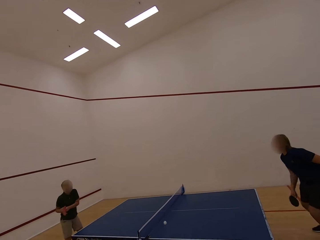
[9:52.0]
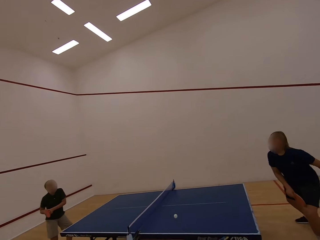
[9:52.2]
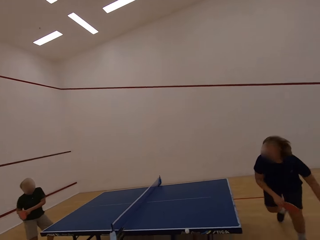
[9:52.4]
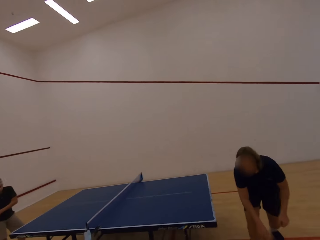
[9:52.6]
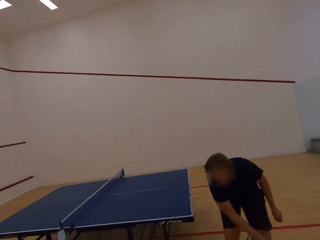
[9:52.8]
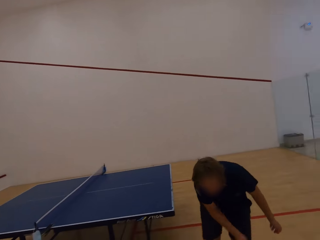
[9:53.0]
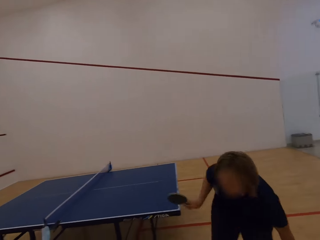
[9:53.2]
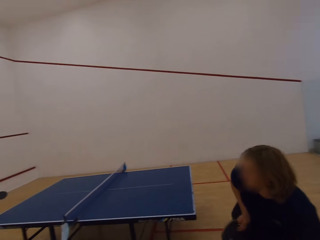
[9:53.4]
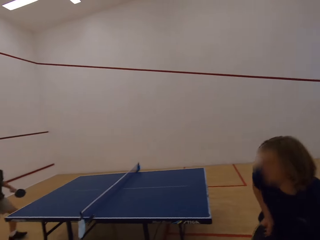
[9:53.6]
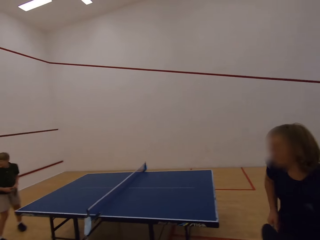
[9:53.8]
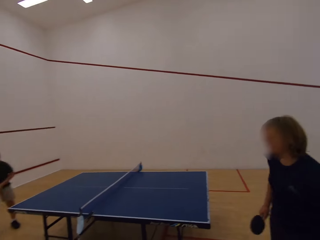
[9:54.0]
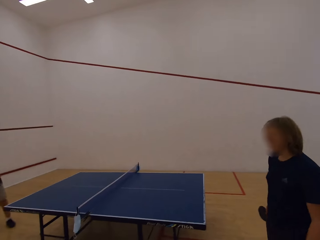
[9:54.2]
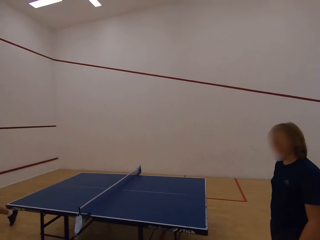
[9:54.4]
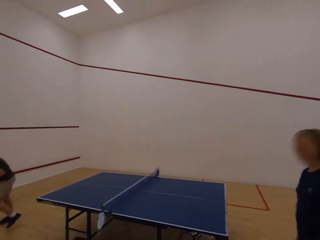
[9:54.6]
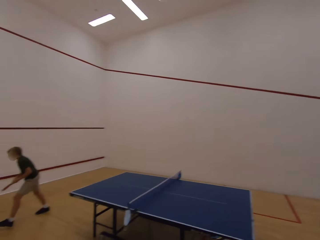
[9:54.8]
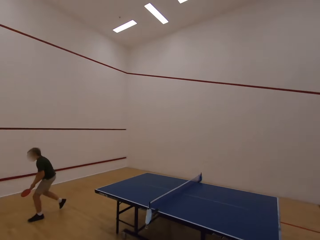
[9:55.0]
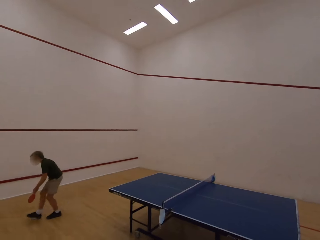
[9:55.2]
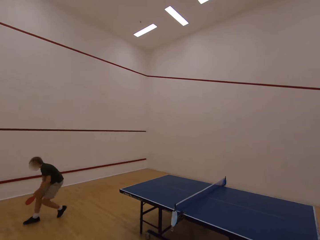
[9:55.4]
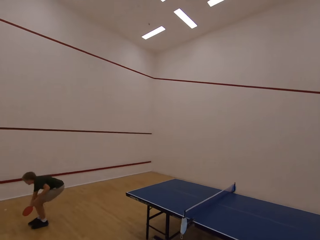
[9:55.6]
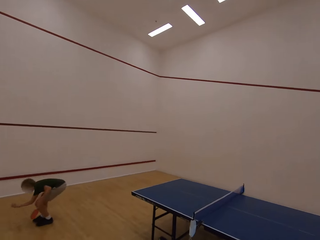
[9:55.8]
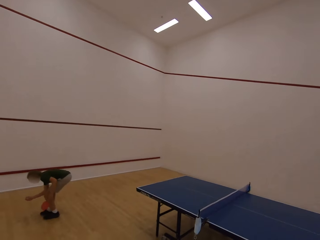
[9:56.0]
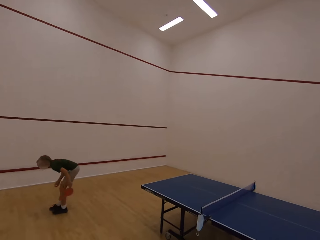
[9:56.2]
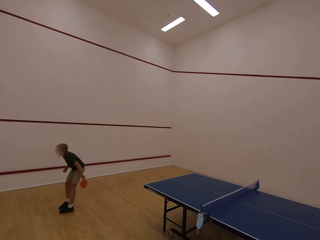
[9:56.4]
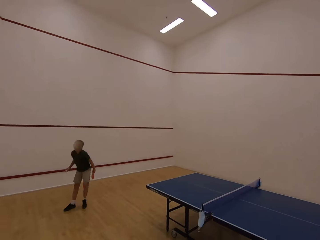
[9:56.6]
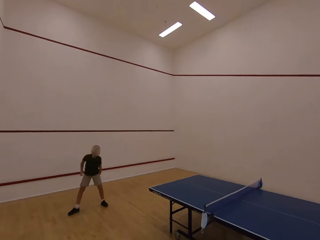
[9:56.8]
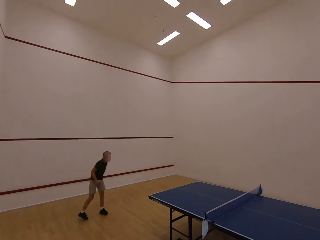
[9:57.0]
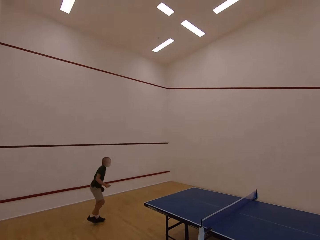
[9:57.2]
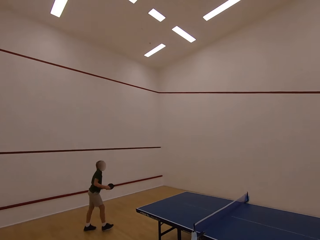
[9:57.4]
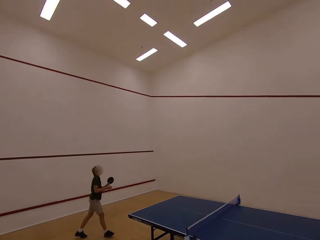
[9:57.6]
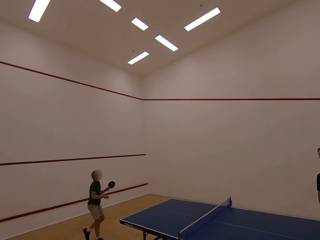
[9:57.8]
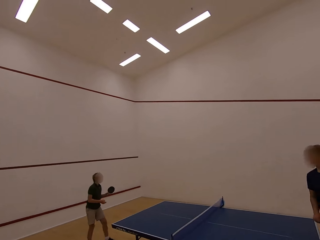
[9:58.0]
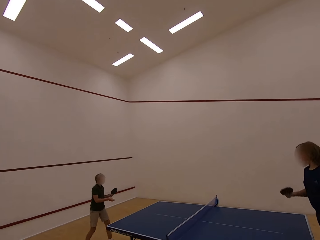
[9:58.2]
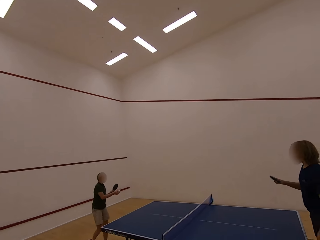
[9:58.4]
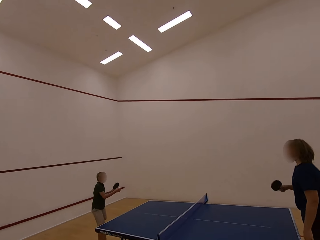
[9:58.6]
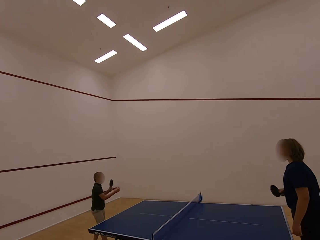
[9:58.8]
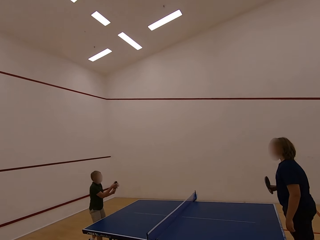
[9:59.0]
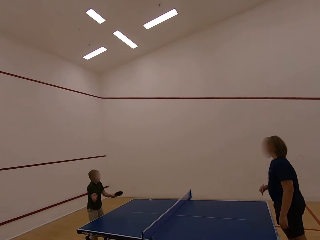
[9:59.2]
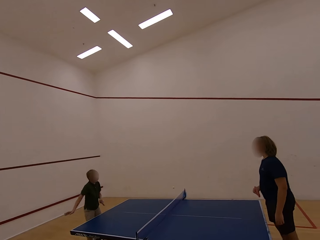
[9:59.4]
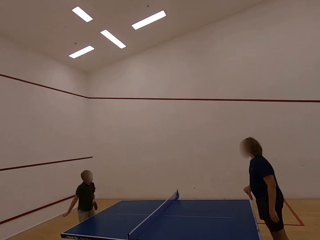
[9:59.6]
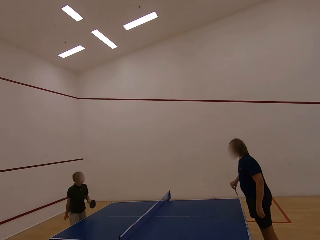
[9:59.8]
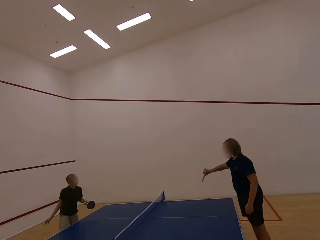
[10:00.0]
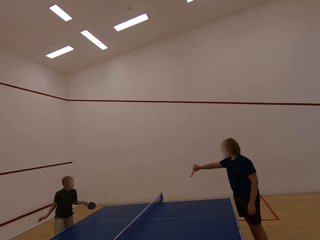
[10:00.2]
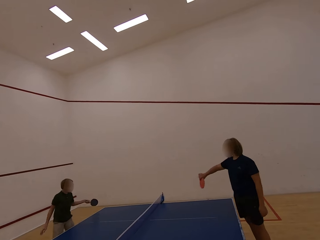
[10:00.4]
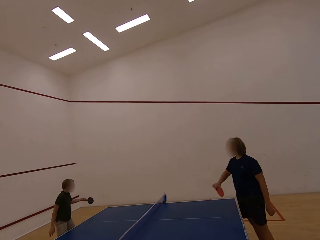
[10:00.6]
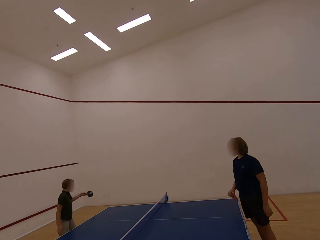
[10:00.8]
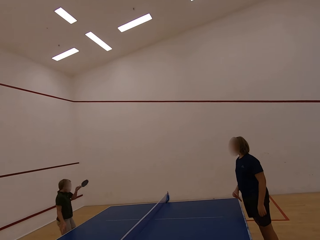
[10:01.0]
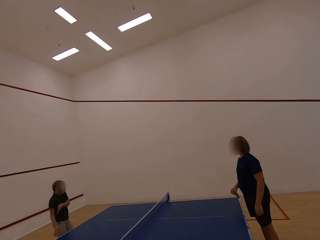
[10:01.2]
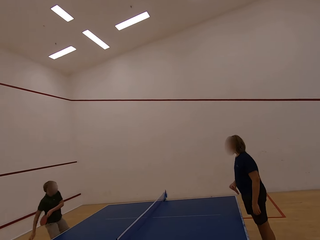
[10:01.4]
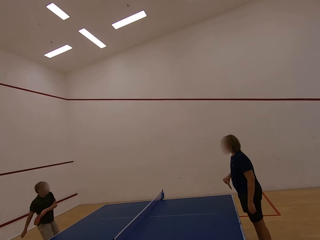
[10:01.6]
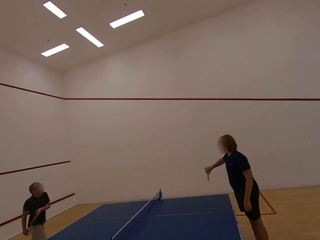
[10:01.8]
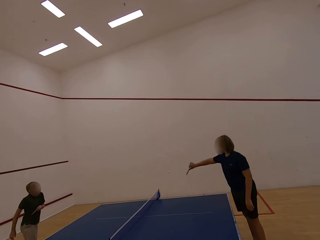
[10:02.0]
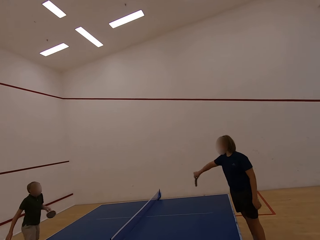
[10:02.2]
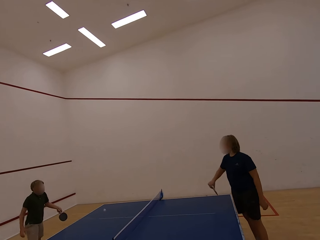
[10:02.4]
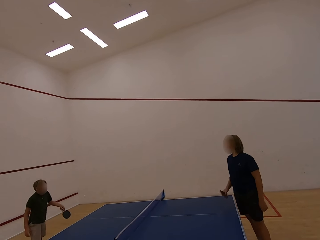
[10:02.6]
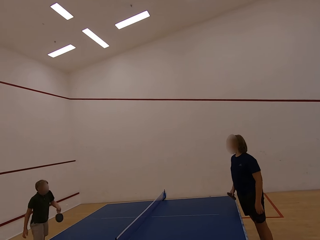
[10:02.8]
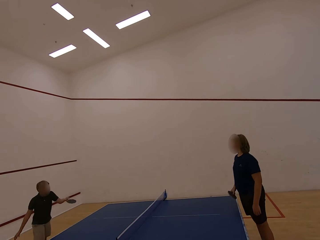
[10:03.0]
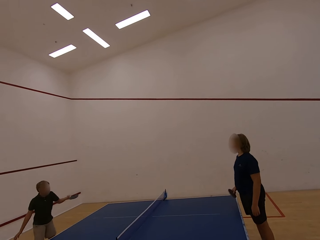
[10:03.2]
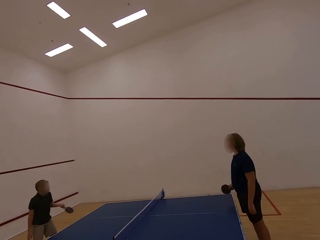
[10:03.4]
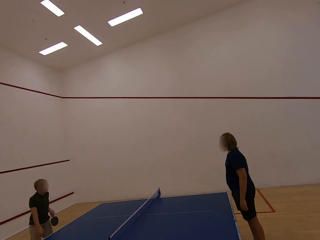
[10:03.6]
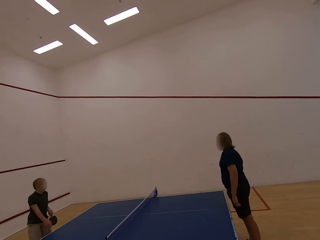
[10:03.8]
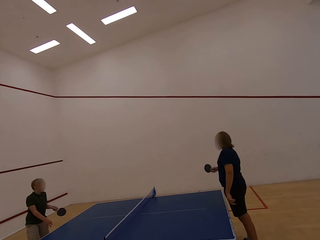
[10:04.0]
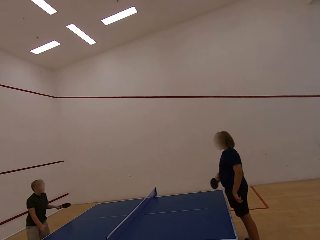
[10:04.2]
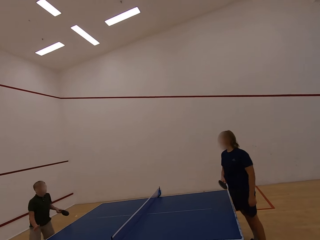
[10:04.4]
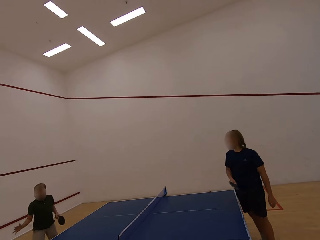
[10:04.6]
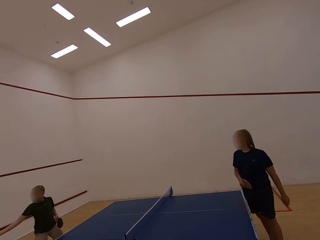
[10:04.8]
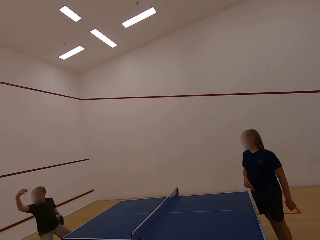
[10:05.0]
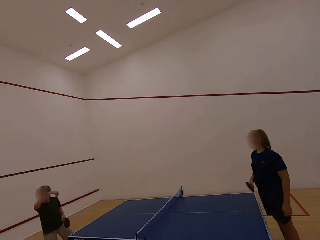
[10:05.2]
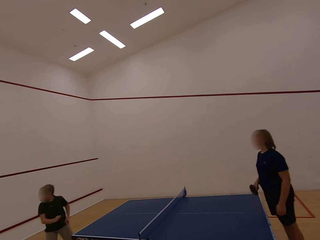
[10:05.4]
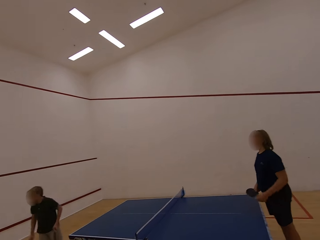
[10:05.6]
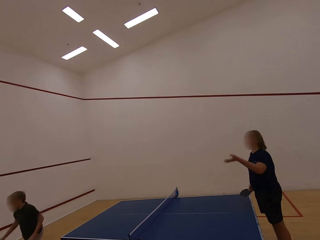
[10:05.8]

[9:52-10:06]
A man hits the ball towards a lady. The lady hits the ball towards the man. The man walks in the room, picks up the ball with the right hand, follows the ball and walks in the room. The man plays the table tennis and hits the ball towards the lady. The lady plays the table tennis and hits the ball towards the man. The man hits the ball towards the lady. The lady hits the ball towards the man. The man hits the ball towards the lady. The lady hits the ball towards the man.

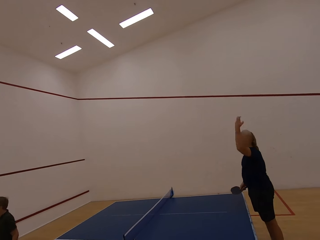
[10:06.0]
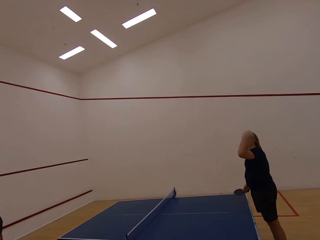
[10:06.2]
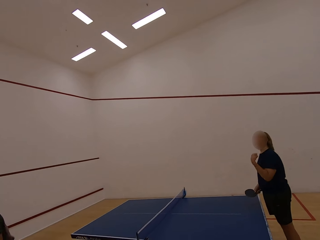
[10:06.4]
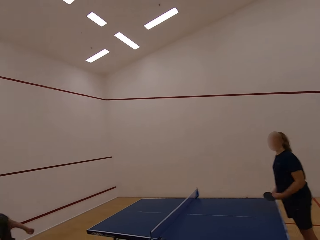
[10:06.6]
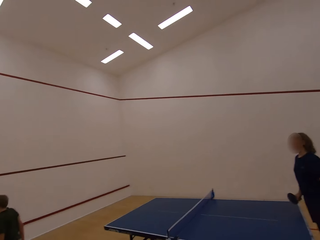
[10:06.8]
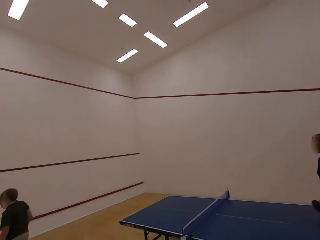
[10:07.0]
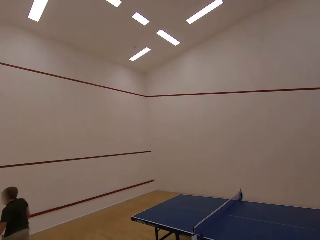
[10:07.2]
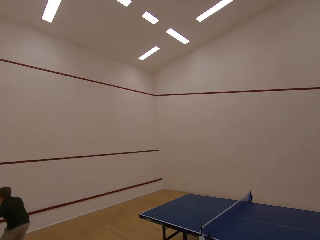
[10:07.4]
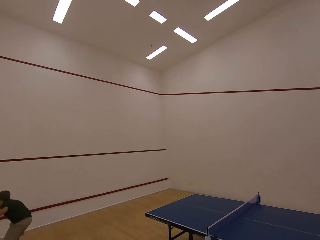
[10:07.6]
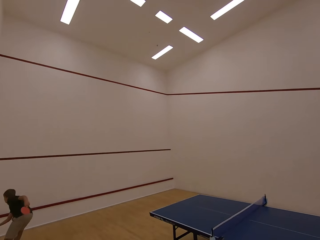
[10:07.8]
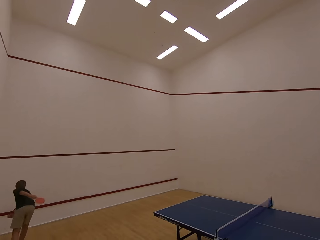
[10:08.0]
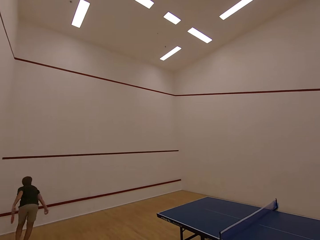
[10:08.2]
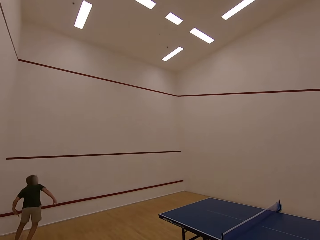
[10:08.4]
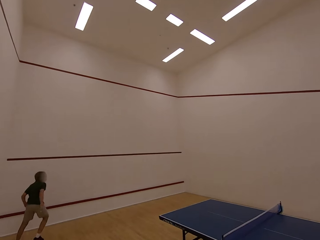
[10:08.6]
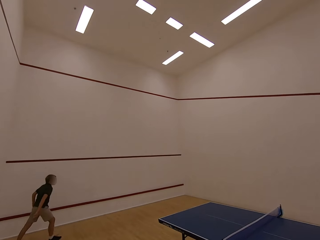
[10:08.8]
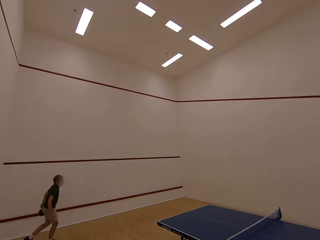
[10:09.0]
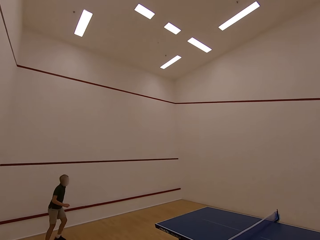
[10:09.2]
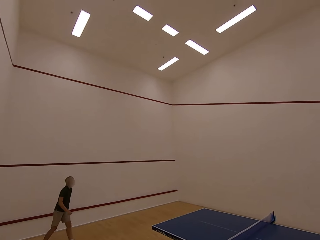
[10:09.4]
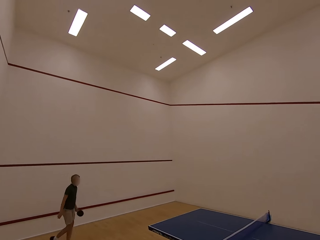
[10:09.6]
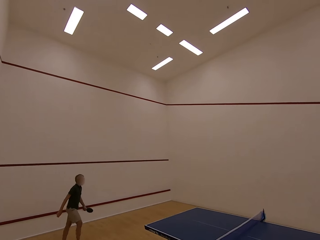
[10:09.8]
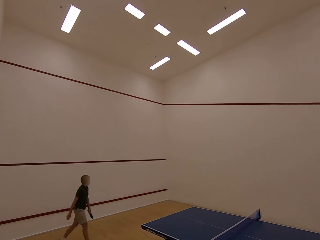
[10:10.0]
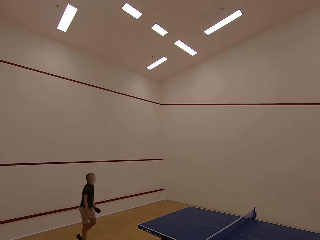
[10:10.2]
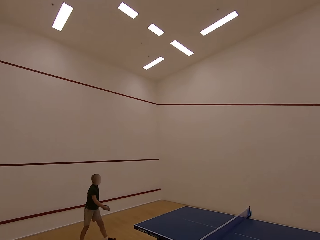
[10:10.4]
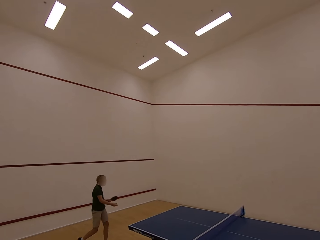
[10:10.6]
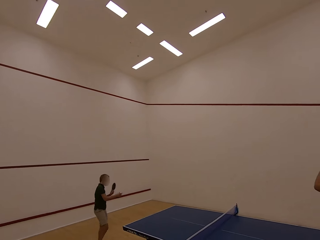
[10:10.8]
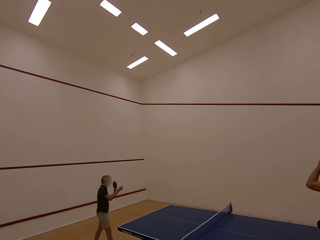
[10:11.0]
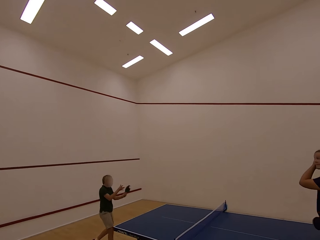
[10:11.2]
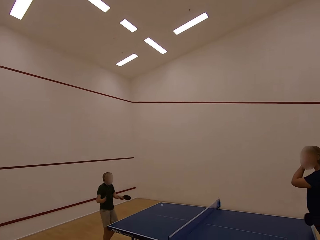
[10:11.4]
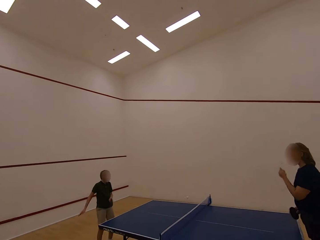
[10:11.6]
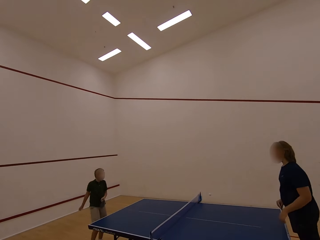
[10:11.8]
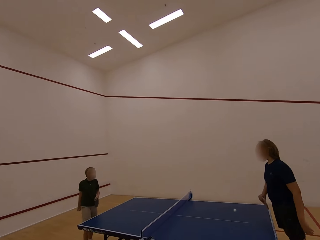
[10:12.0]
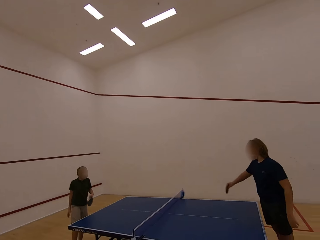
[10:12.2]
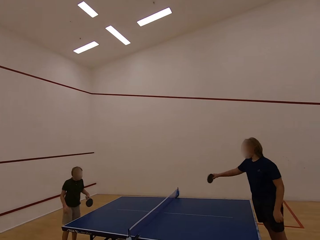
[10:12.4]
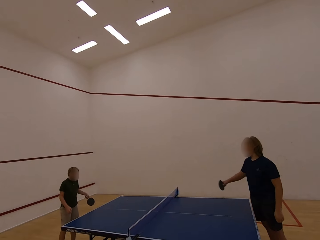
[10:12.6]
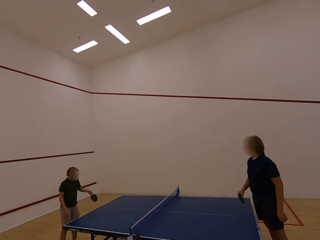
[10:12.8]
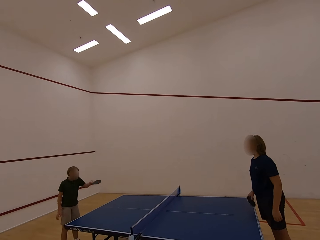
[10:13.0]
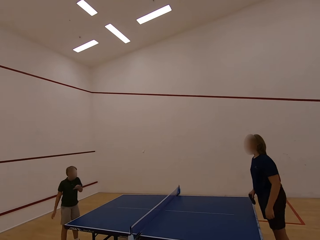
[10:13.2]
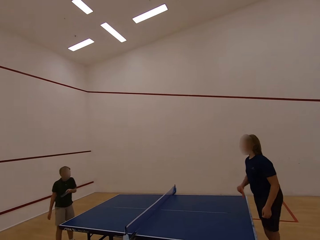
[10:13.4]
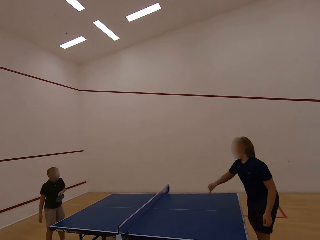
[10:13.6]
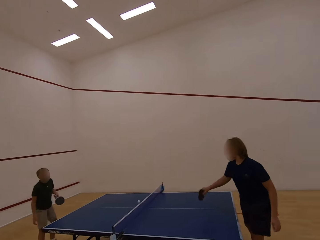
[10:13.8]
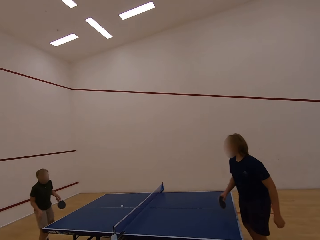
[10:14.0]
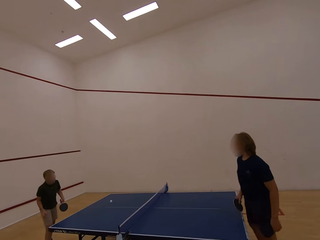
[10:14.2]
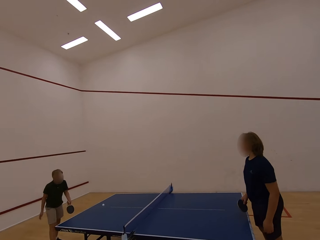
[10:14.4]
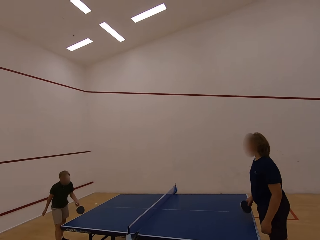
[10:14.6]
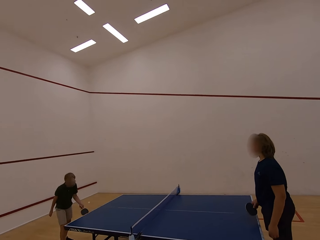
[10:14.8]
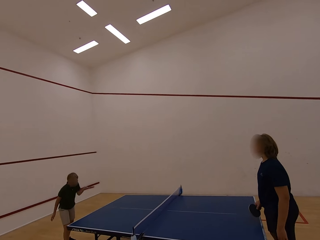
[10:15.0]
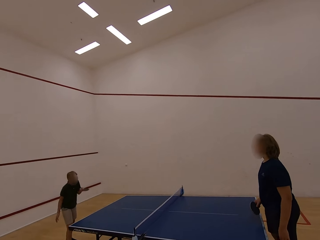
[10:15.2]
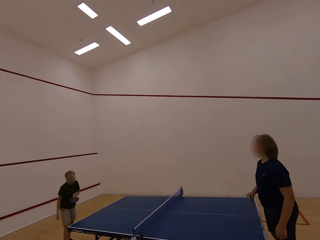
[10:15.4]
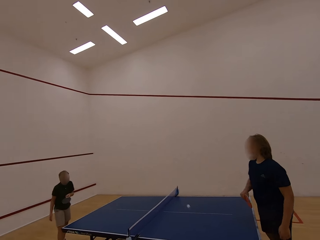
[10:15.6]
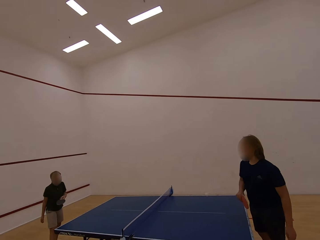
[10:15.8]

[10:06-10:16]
A man swings the left hand, follows the ball, picks up the ball and walks in the room. The man plays the table tennis and hits the ball towards a lady. The lady plays the table tennis and hits the ball towards the man. The man hits the ball towards the lady. The lady hits the ball towards the man. The man hits the ball towards the lady.
